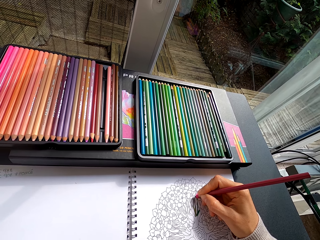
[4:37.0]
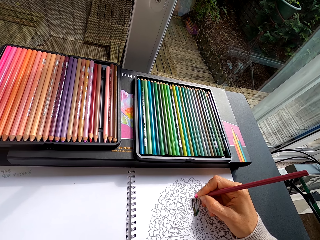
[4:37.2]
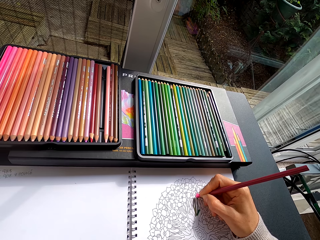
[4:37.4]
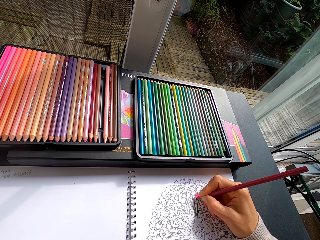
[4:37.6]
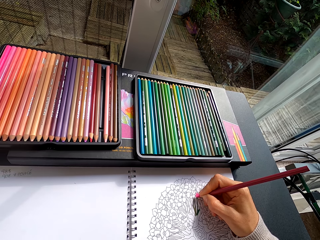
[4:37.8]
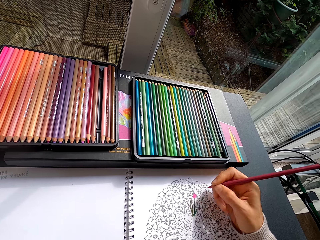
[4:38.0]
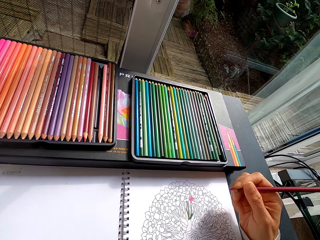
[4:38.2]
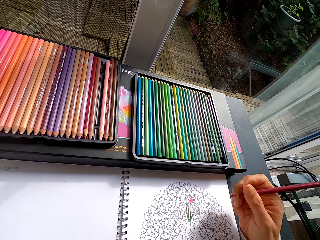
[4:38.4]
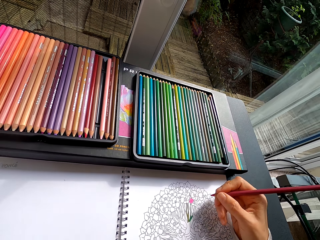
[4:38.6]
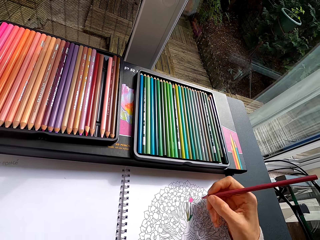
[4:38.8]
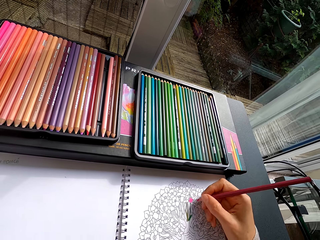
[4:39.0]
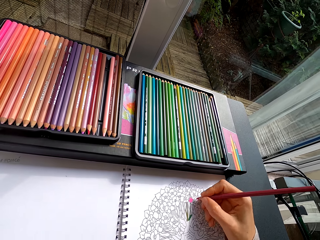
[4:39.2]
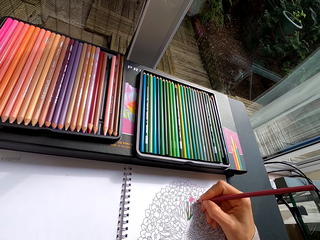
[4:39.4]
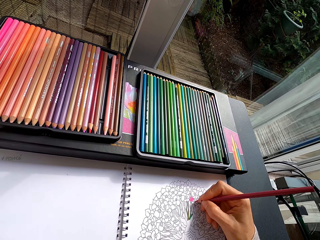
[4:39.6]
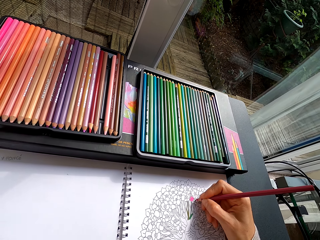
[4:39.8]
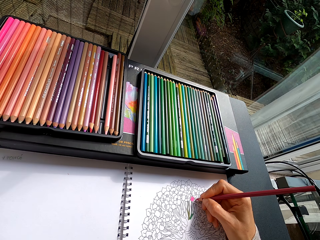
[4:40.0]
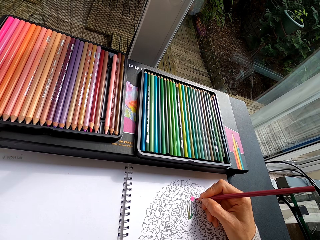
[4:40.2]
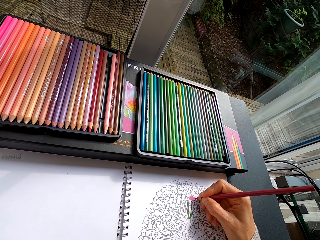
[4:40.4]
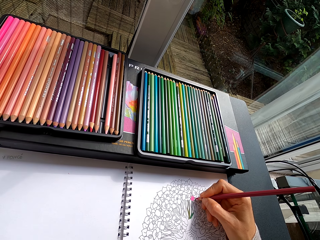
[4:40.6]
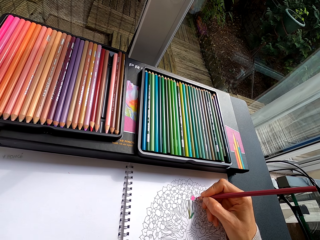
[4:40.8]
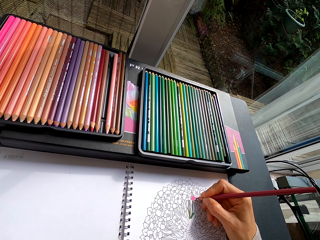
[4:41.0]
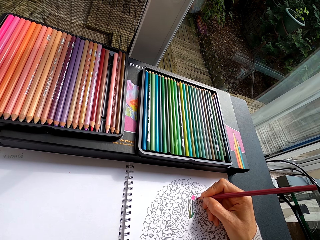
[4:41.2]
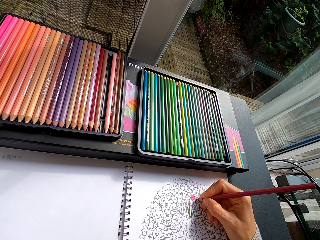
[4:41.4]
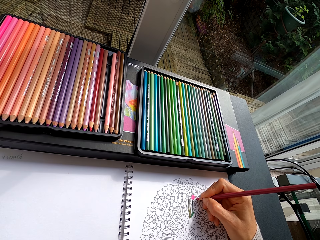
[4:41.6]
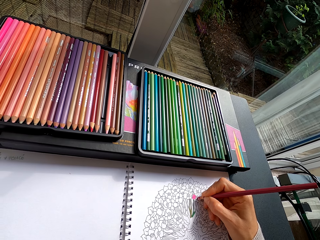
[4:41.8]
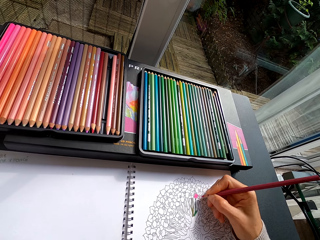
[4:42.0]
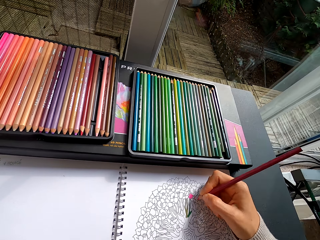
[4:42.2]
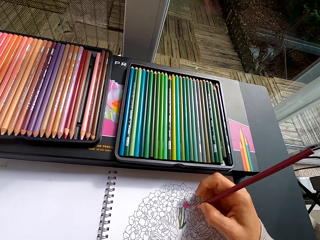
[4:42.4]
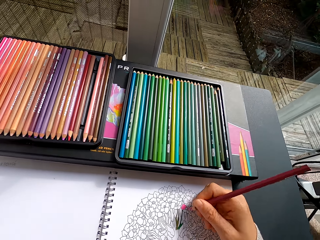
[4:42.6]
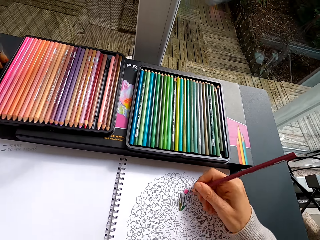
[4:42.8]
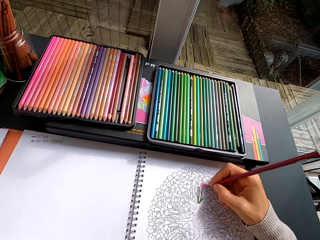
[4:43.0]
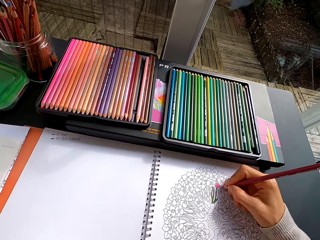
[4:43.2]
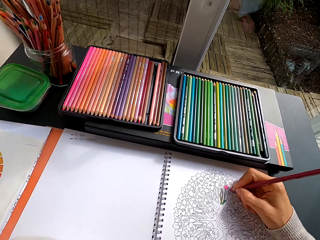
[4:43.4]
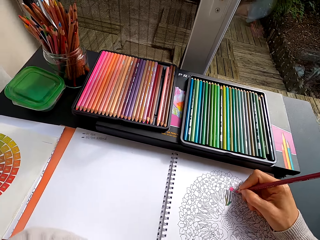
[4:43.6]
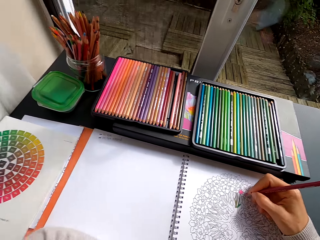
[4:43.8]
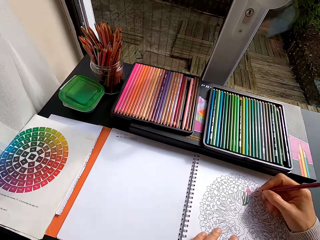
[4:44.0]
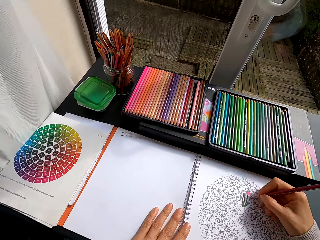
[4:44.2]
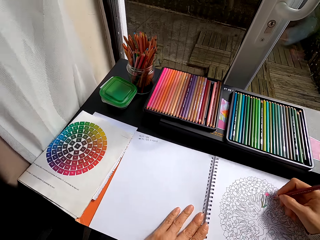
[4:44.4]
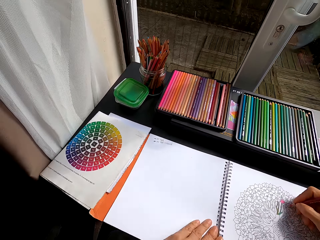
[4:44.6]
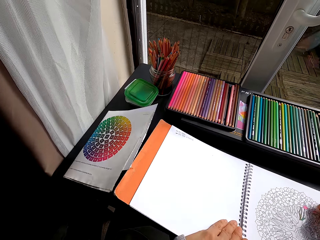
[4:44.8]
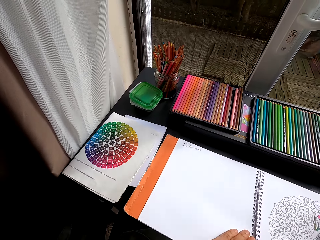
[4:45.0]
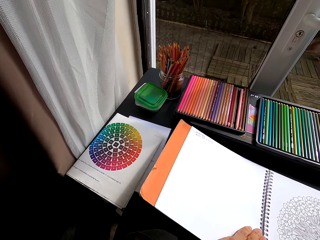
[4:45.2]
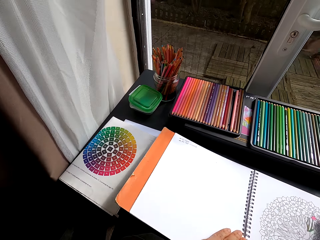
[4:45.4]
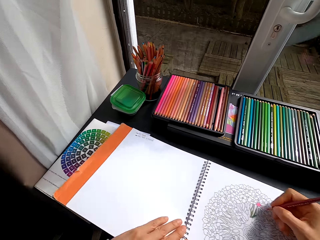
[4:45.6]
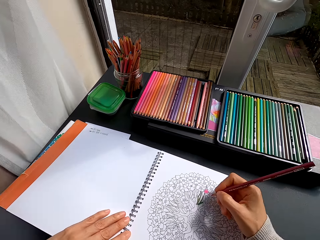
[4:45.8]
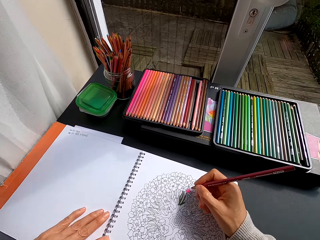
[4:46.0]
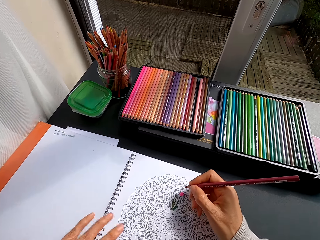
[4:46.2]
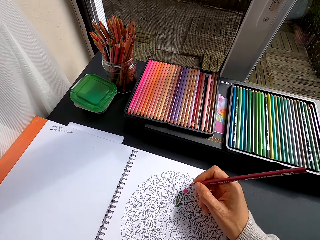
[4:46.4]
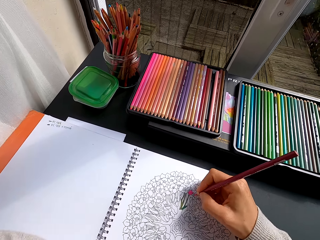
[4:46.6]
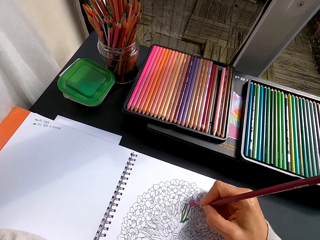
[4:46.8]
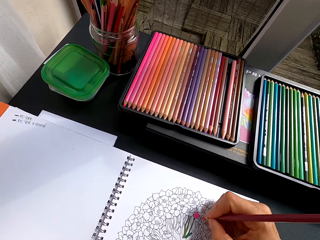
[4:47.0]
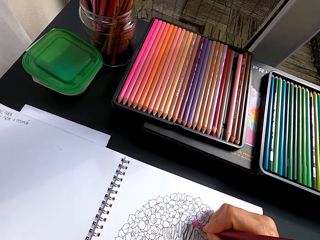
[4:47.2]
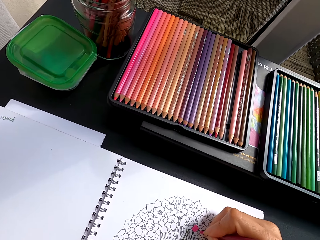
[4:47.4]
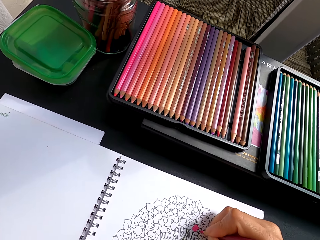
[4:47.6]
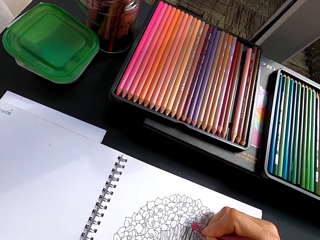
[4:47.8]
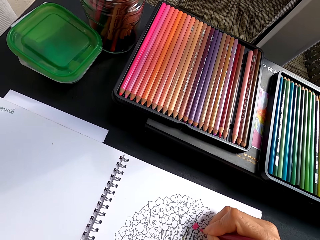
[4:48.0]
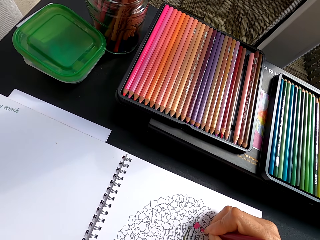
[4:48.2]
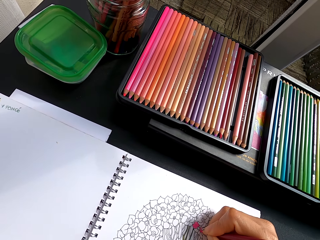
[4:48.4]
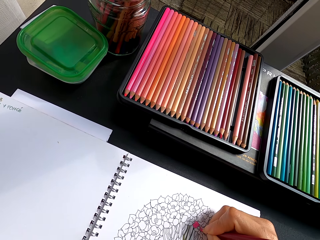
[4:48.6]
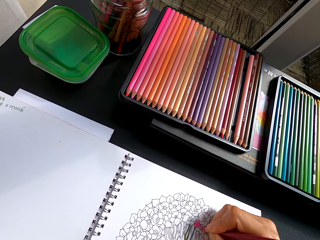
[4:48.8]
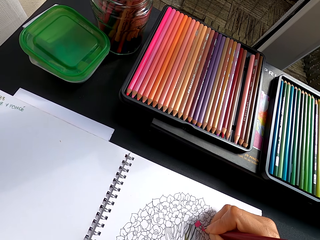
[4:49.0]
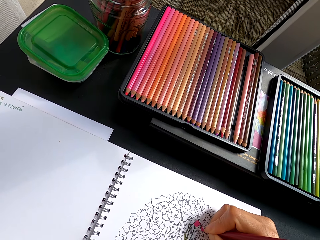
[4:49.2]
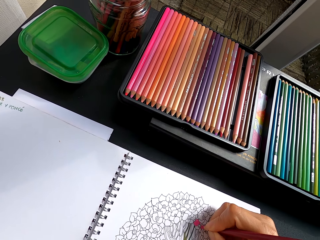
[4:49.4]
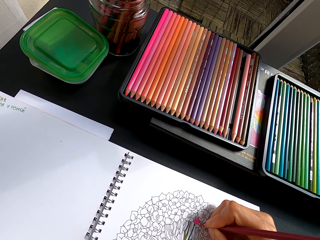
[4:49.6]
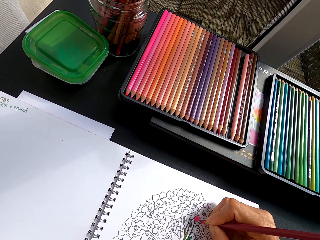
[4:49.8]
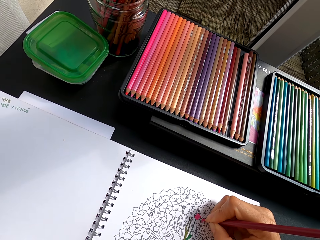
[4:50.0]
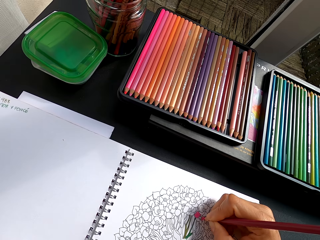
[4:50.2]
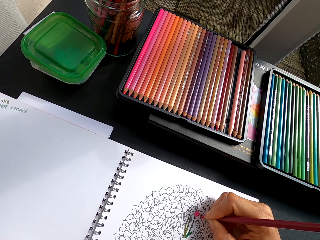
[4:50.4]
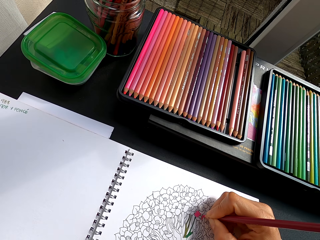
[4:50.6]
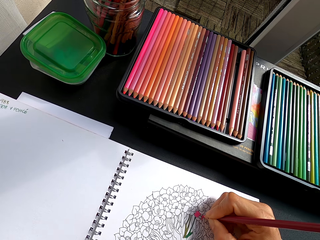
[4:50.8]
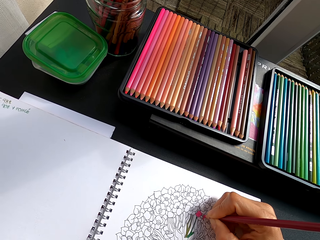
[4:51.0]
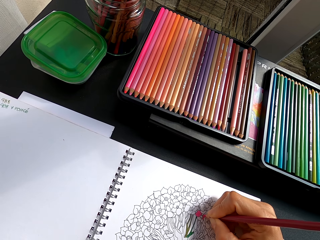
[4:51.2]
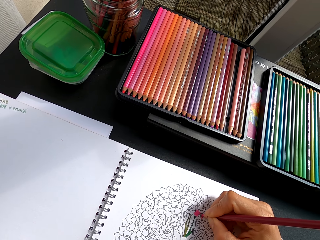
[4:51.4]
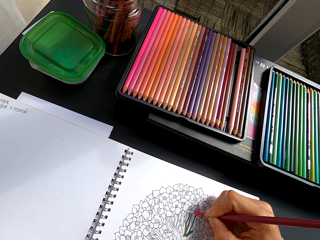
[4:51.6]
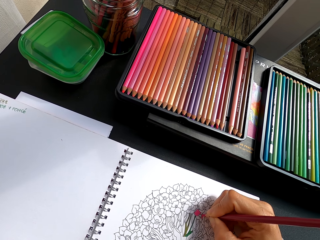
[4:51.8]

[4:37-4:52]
The camera wearer adjusts the color pencil. They color the picture on the art book using the color pencil. They move the drawing book. They color the drawing.

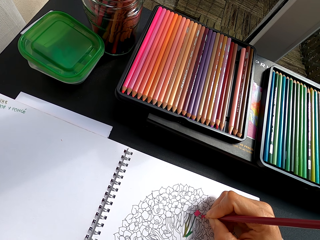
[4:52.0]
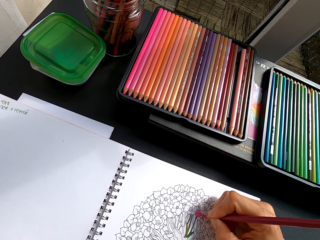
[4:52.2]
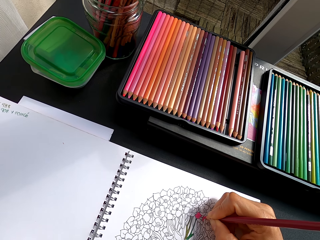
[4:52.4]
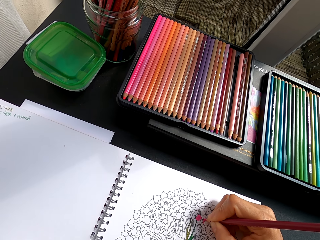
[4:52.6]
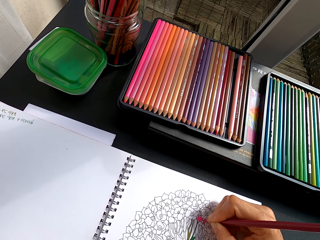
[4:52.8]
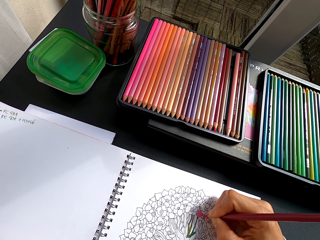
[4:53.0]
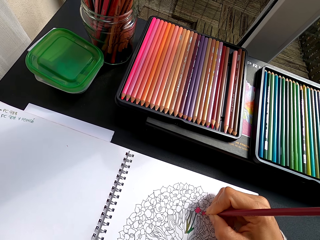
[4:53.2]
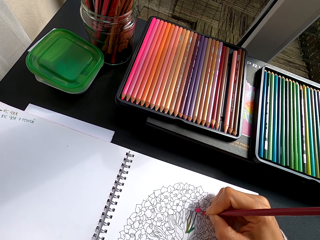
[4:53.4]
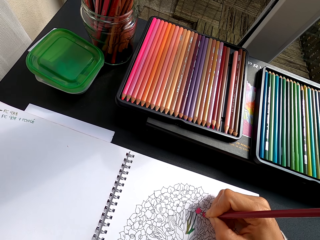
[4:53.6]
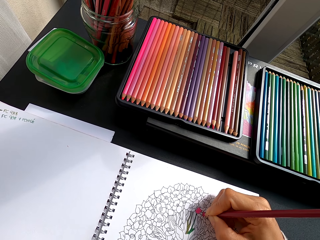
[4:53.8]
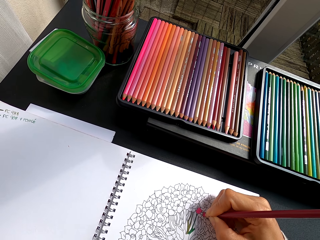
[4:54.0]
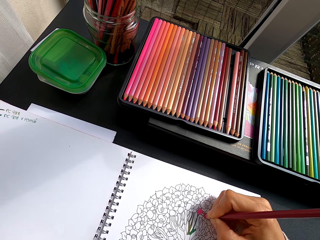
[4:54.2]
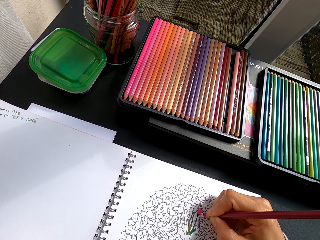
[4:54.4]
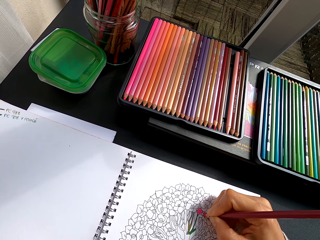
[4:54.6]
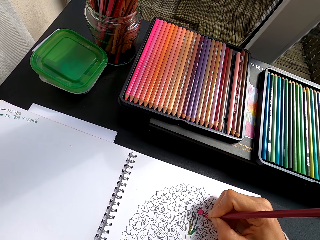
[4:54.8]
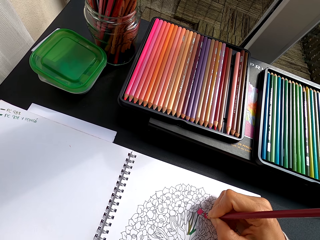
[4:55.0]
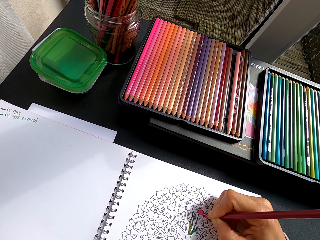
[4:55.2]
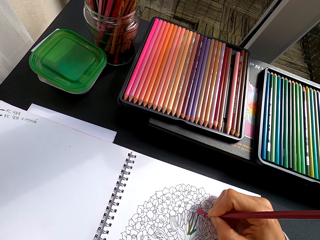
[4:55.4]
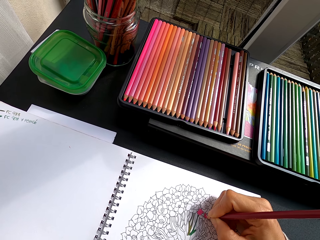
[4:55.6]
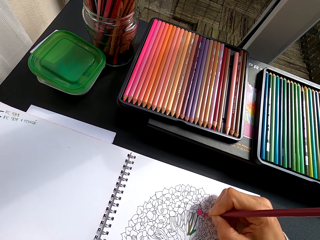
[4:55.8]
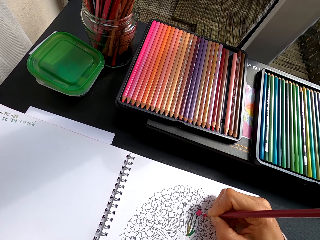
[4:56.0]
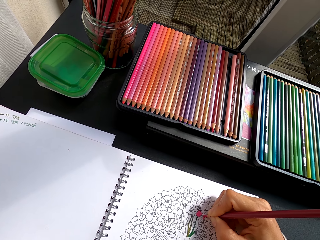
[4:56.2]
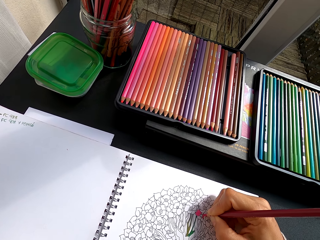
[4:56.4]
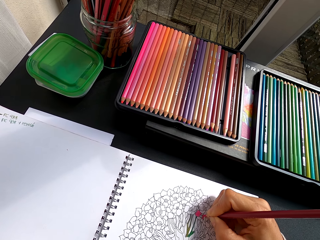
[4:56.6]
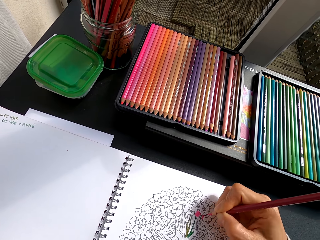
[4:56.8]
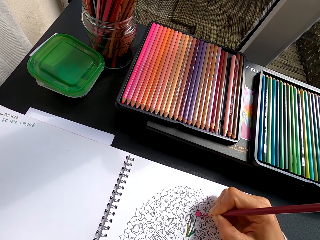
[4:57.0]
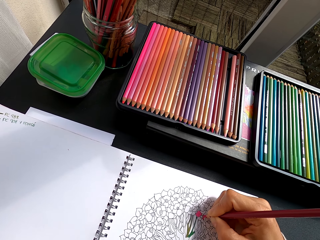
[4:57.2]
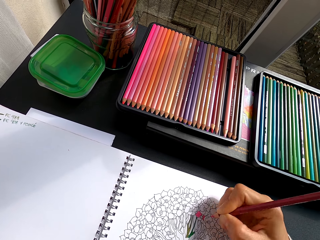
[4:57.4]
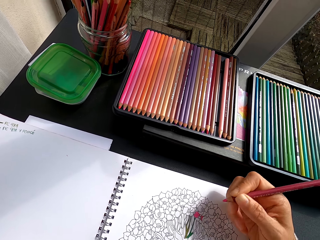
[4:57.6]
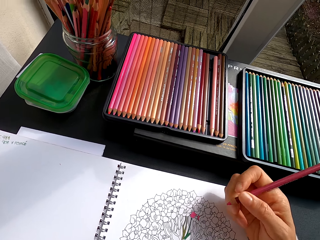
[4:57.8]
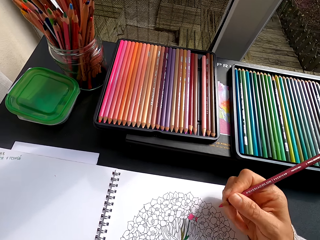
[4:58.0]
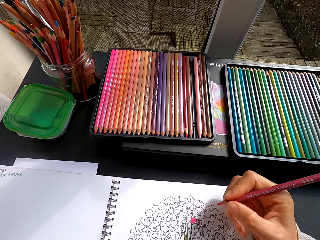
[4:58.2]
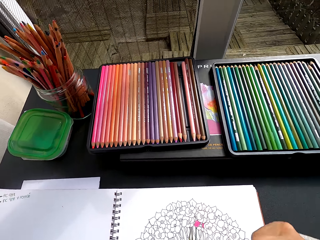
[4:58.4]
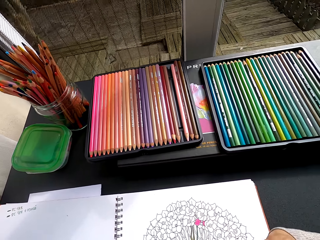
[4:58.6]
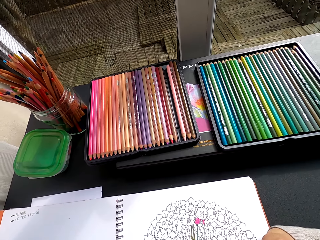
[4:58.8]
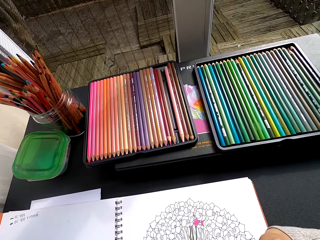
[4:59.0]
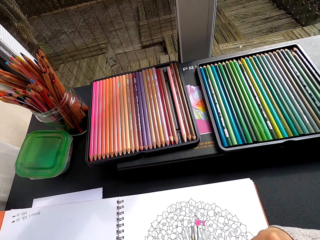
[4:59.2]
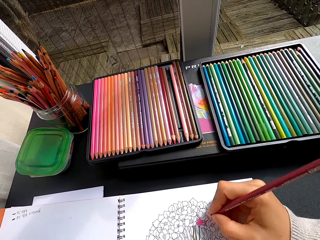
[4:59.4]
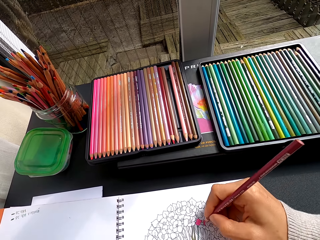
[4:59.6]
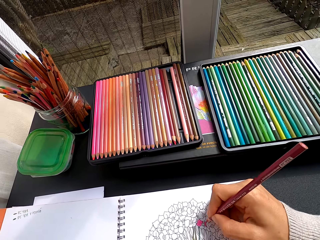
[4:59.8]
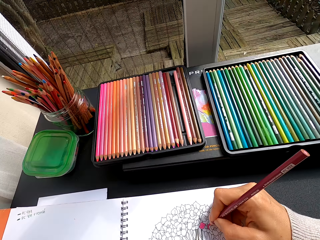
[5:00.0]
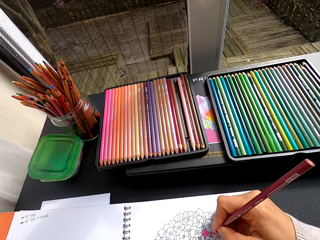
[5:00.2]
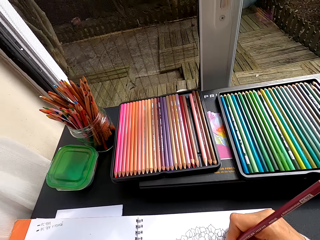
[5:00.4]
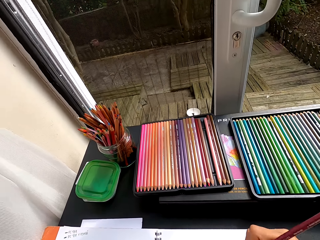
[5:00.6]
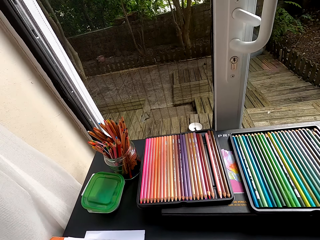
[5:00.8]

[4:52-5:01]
The camera wearer holds a pencil crayon.
